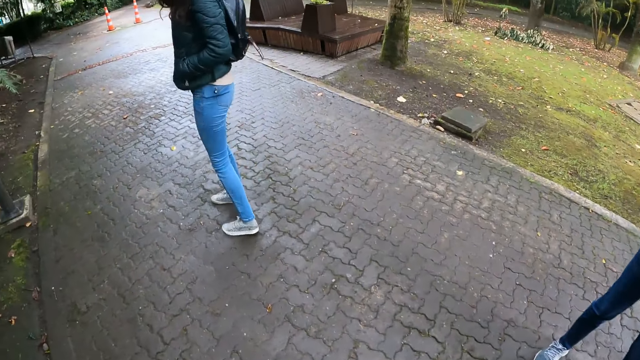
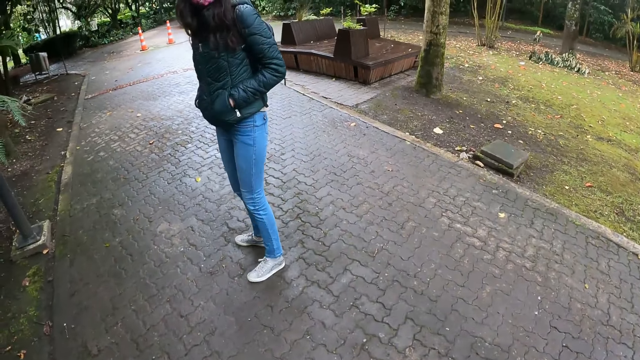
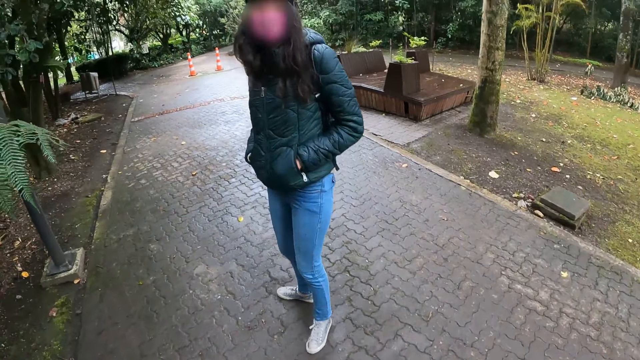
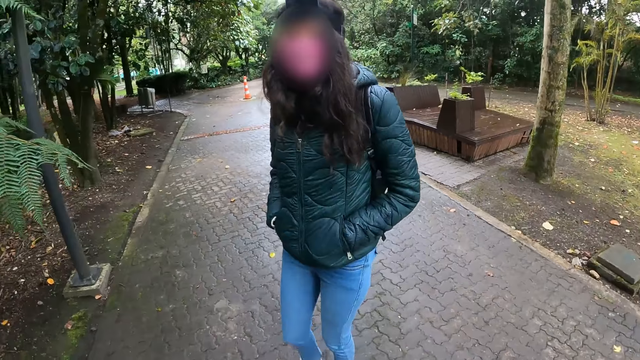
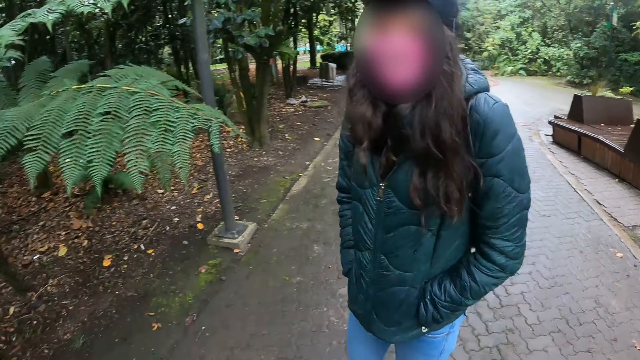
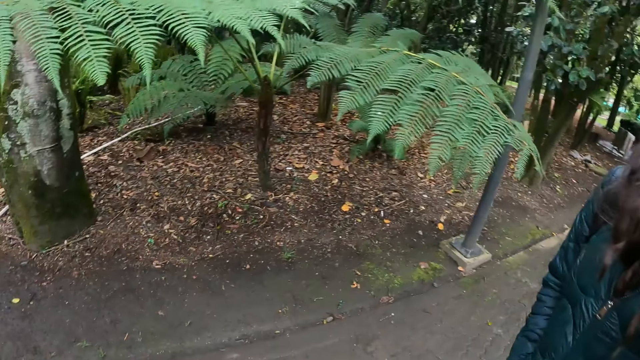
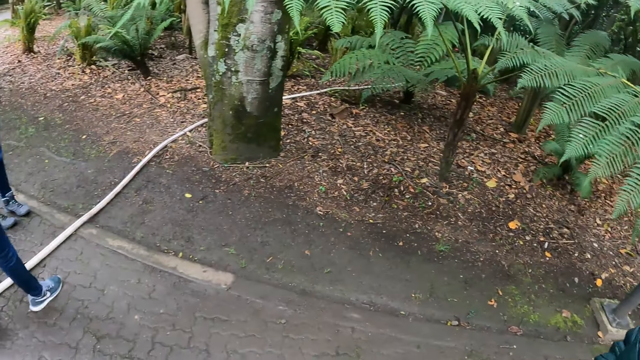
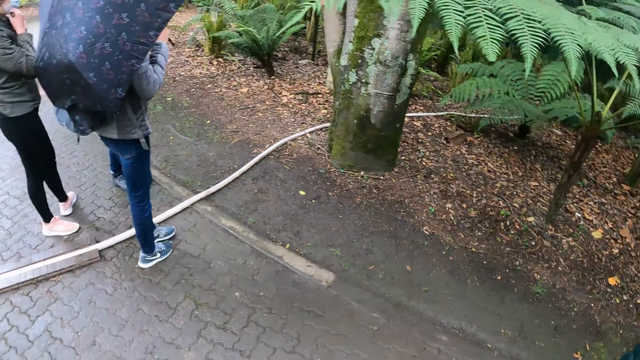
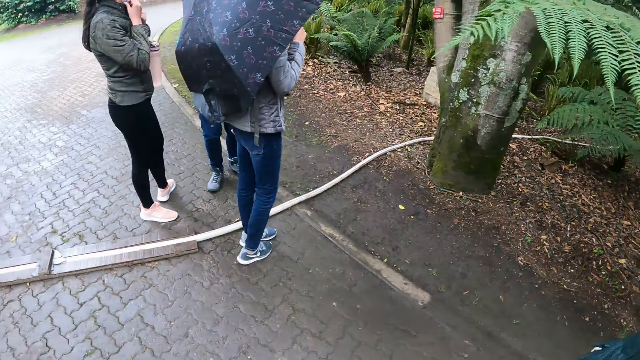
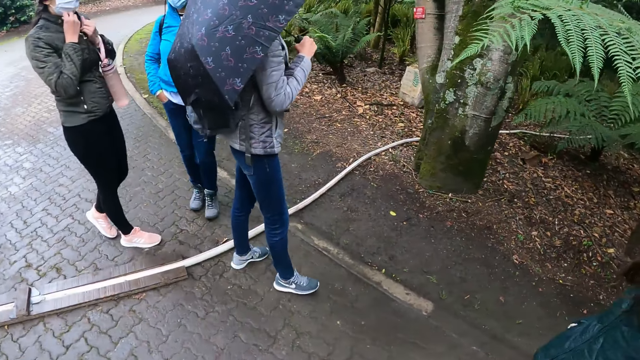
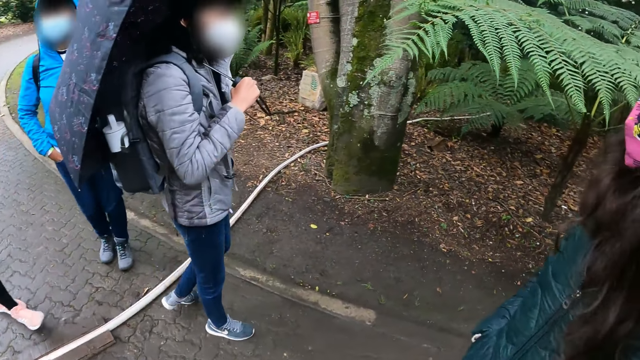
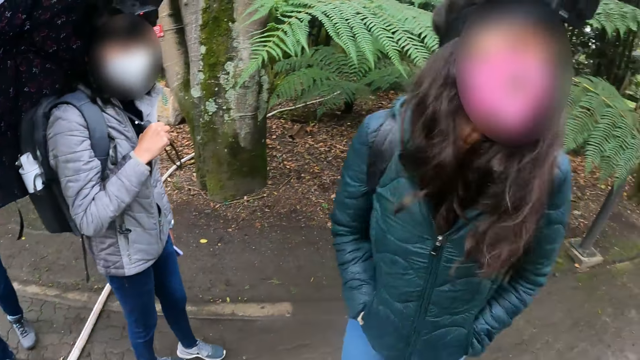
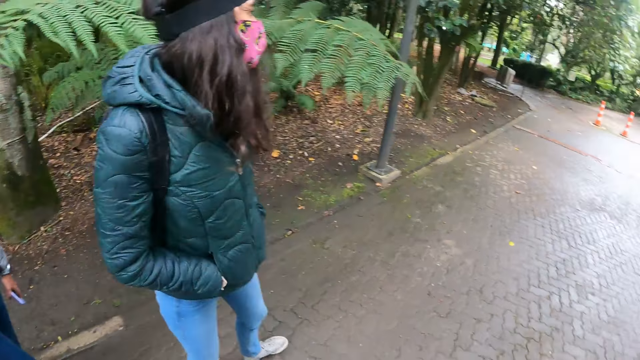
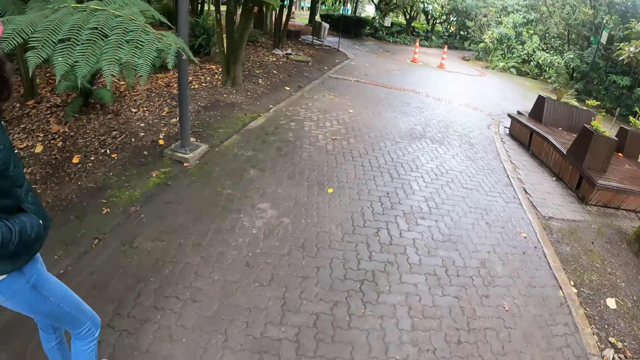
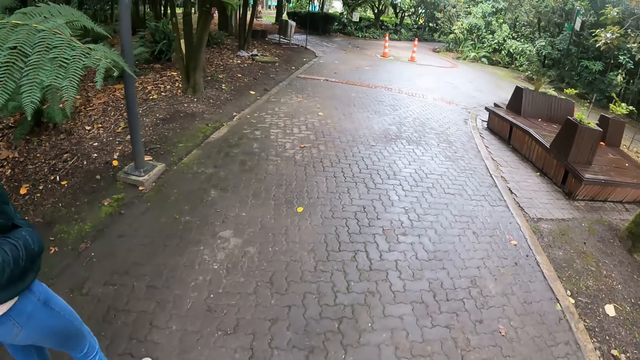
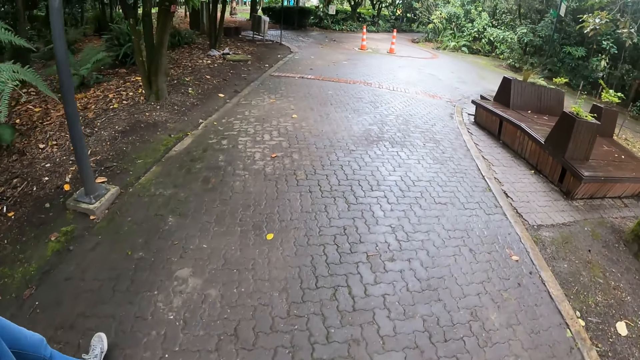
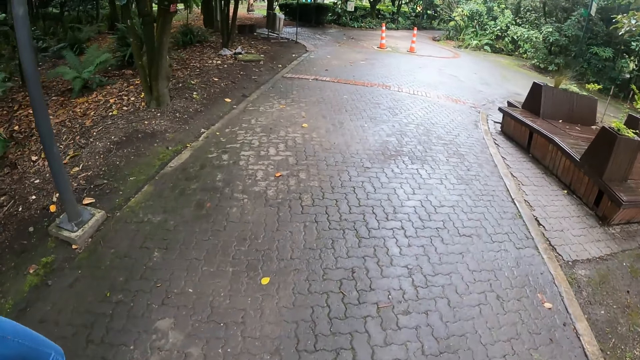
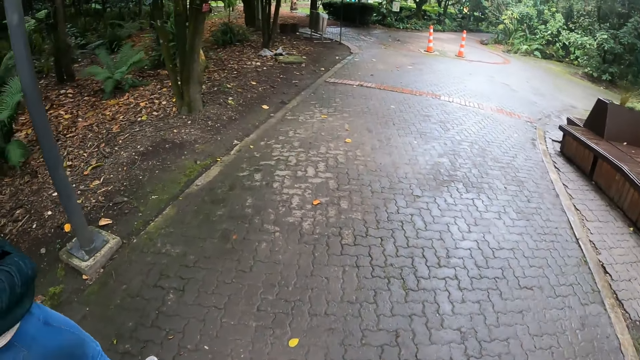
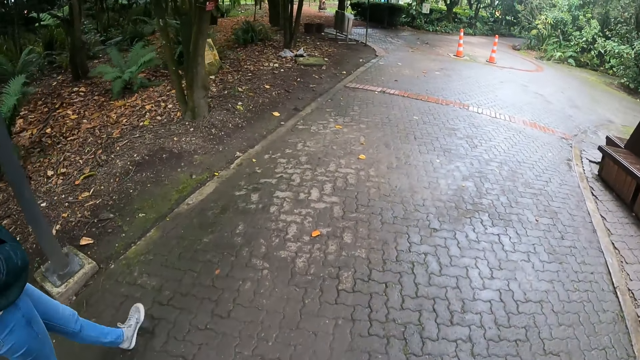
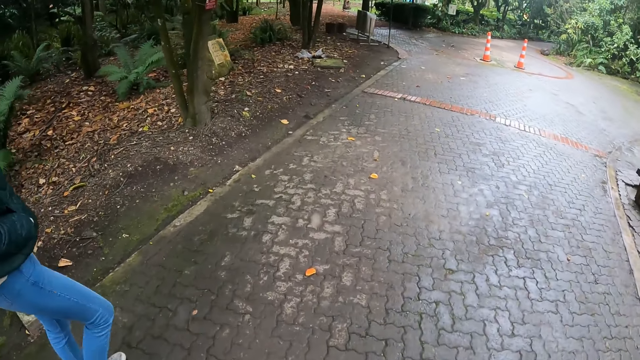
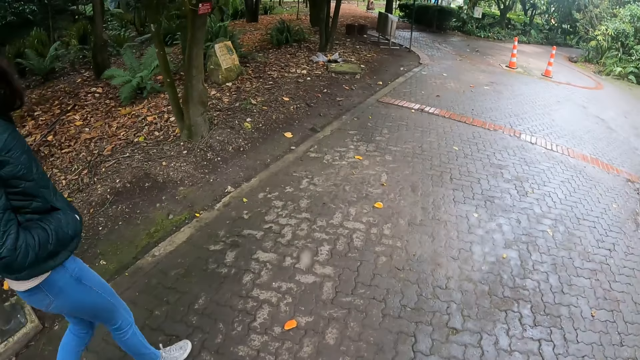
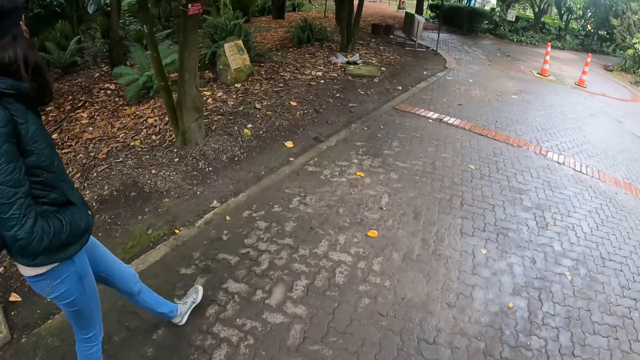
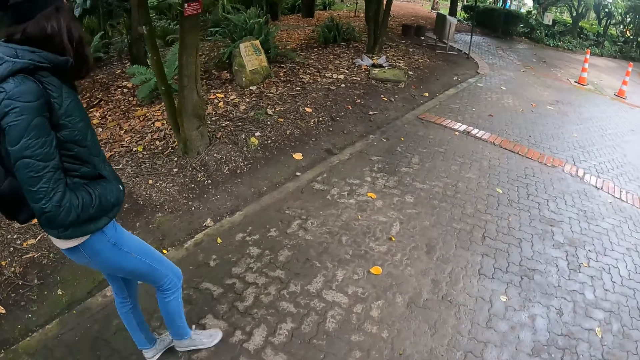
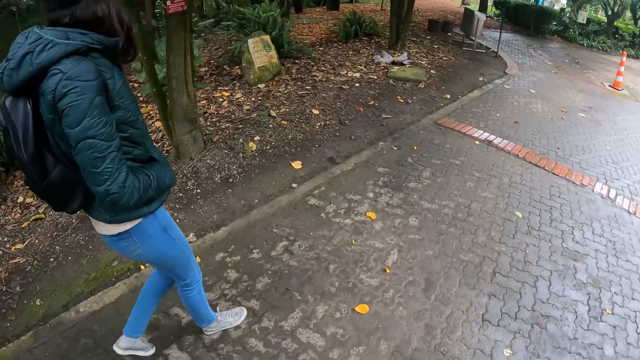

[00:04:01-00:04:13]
A person walks around. The camera wearer moves along the pathway.

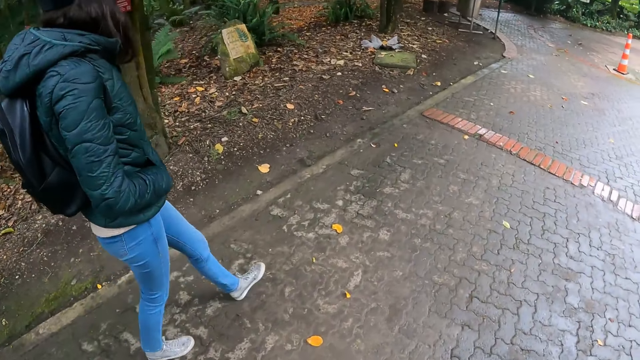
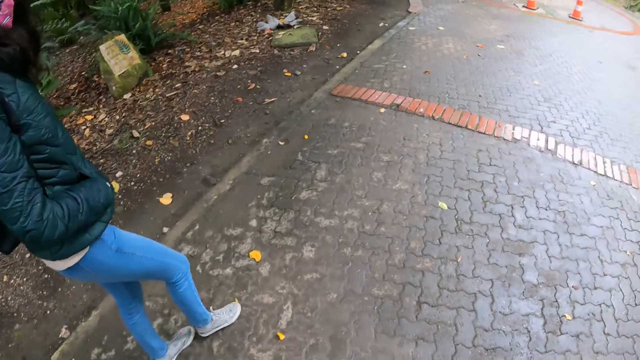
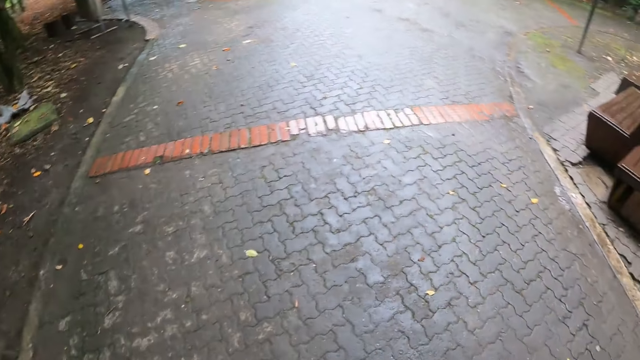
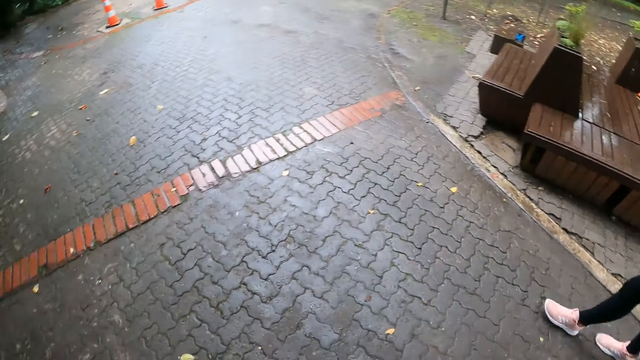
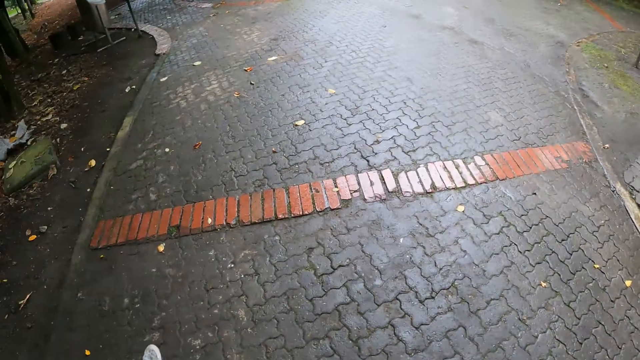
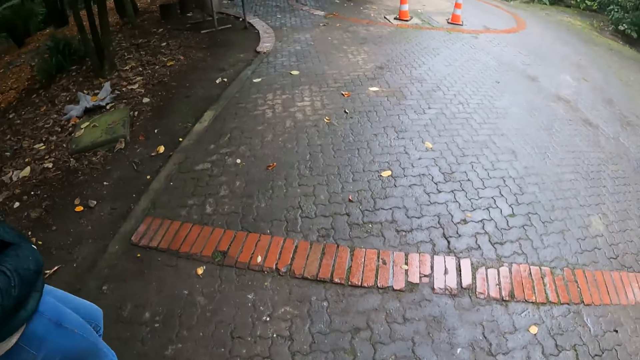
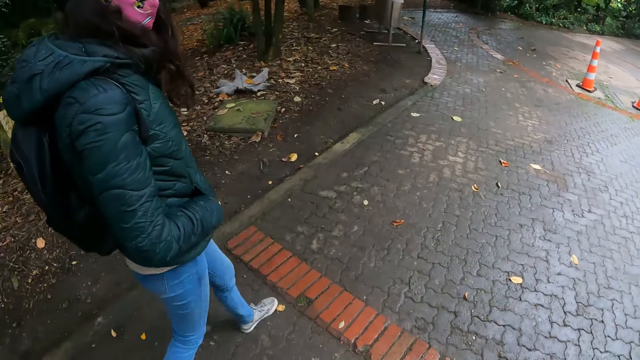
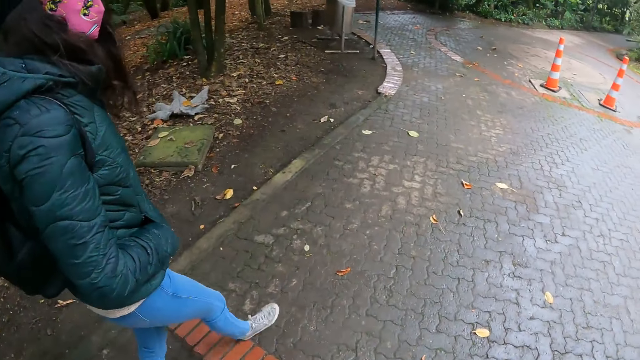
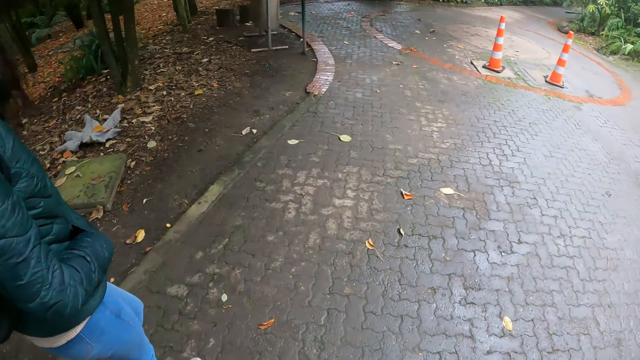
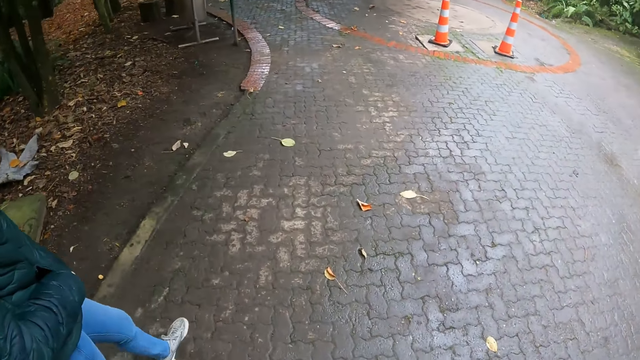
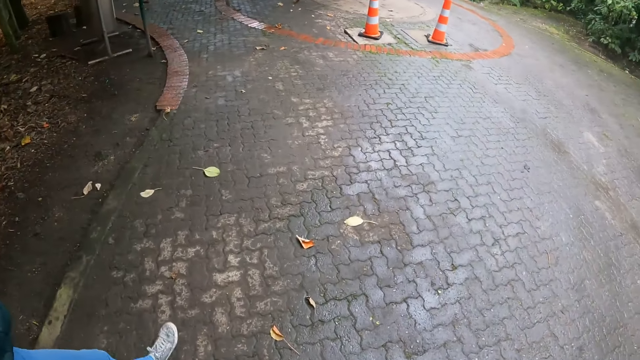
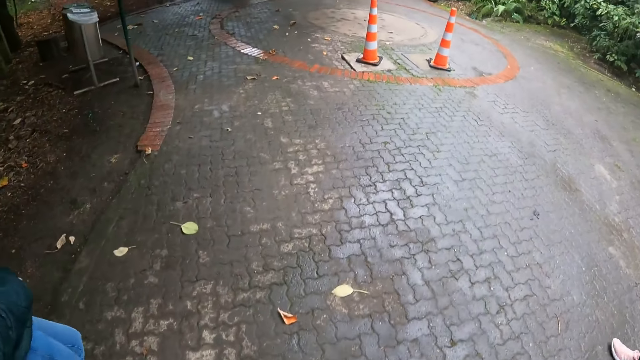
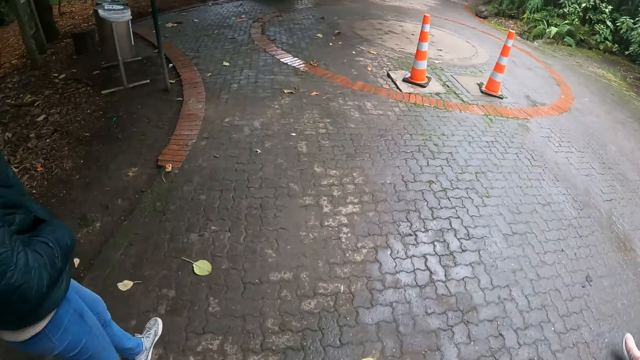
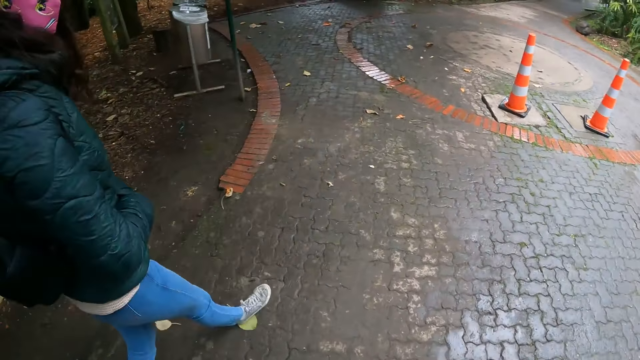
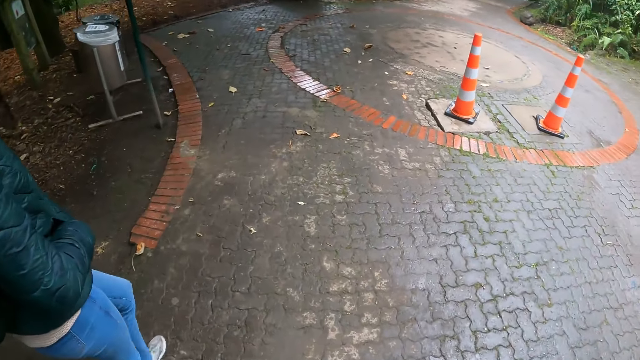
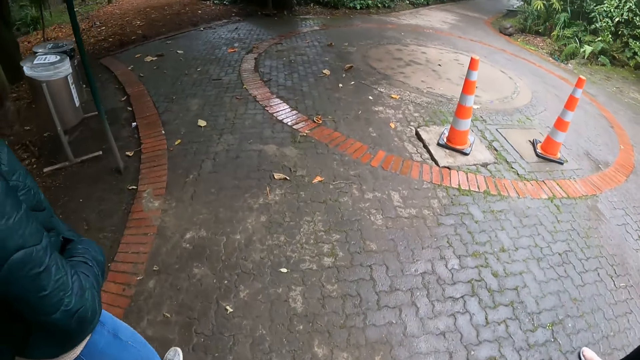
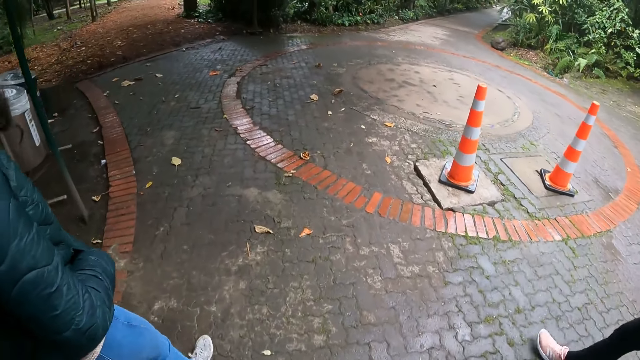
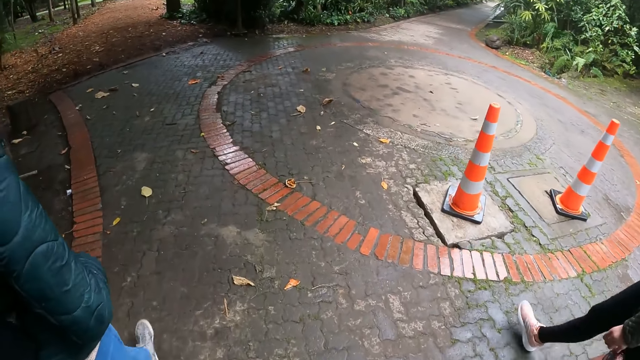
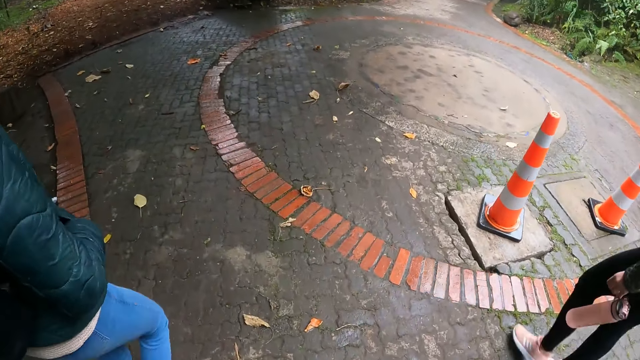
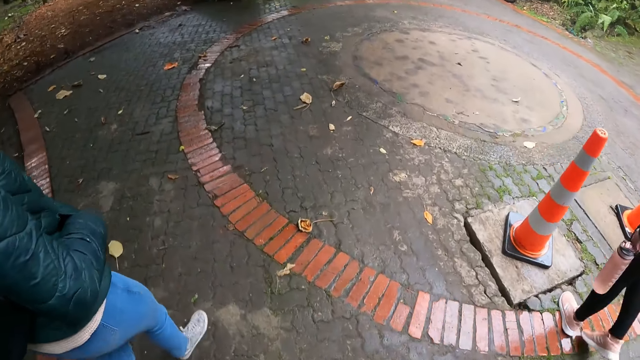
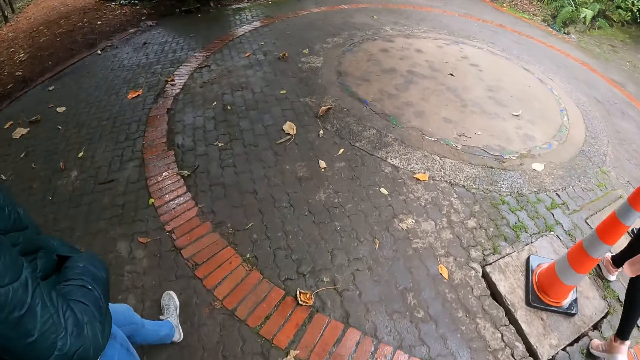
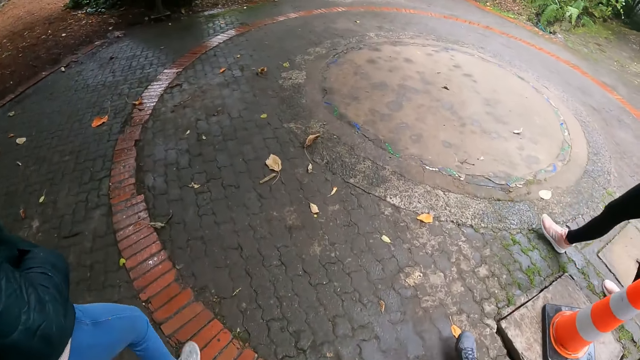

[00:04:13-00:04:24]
The camera wearer looks around. A person walks around.
